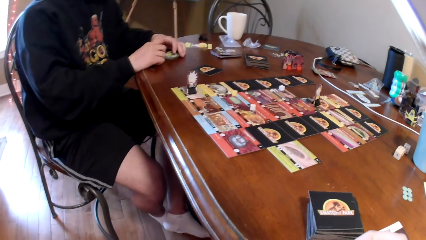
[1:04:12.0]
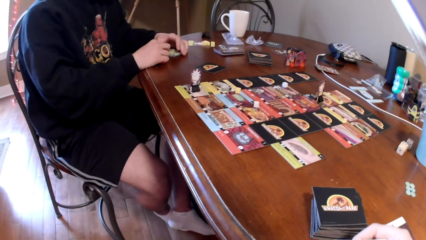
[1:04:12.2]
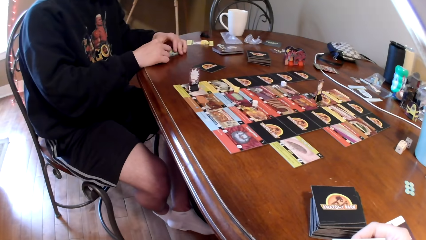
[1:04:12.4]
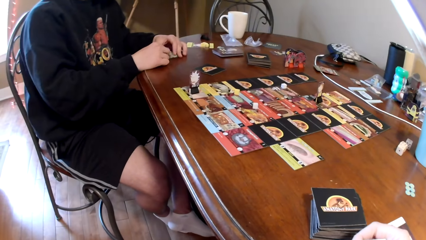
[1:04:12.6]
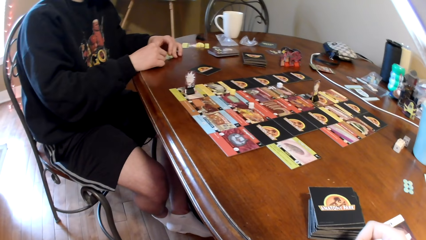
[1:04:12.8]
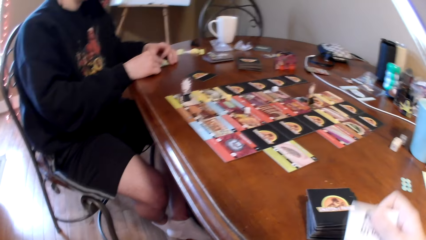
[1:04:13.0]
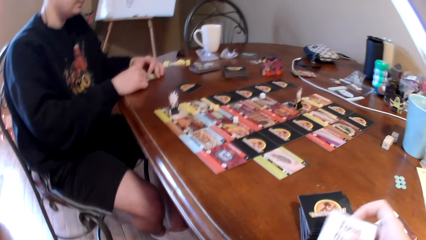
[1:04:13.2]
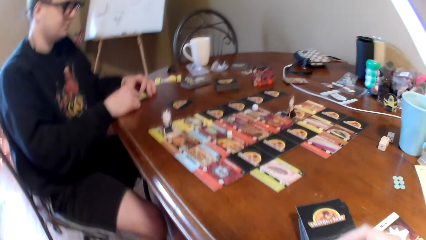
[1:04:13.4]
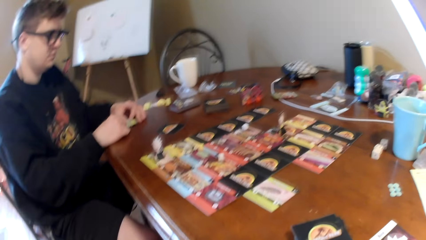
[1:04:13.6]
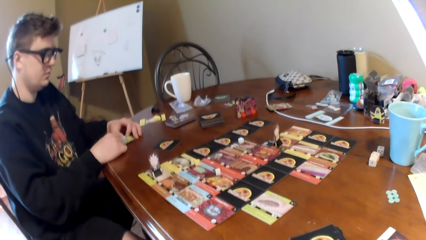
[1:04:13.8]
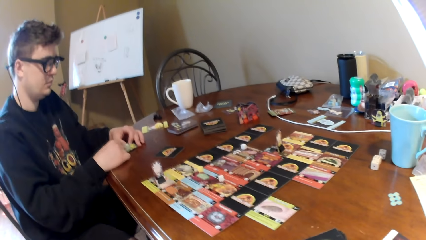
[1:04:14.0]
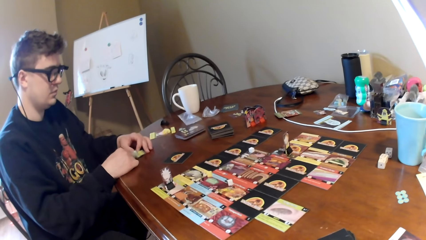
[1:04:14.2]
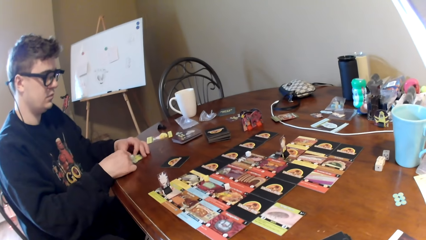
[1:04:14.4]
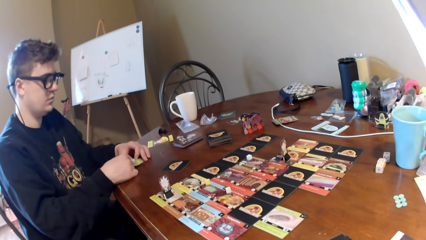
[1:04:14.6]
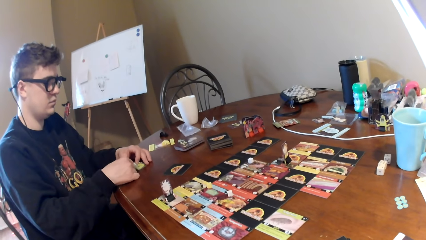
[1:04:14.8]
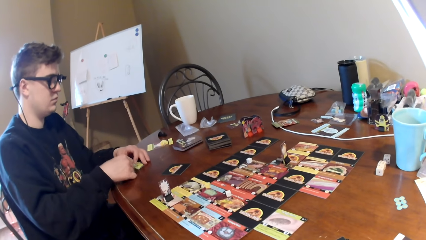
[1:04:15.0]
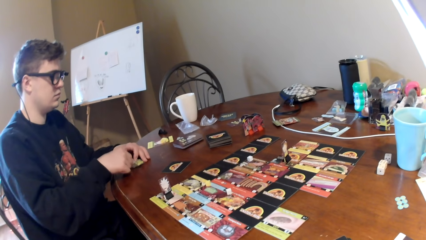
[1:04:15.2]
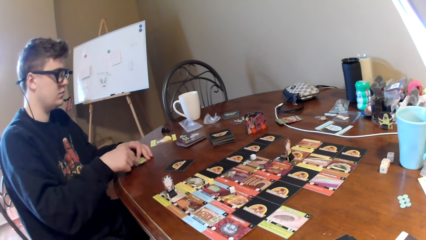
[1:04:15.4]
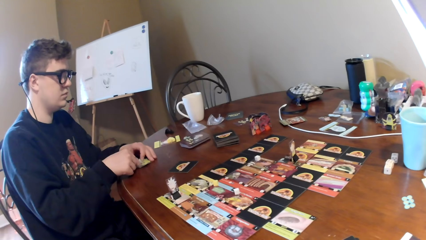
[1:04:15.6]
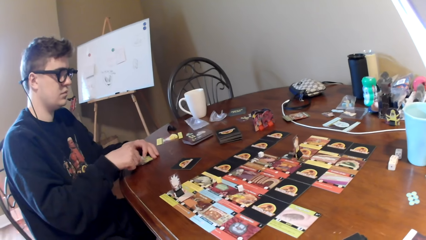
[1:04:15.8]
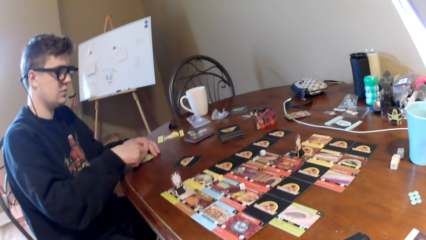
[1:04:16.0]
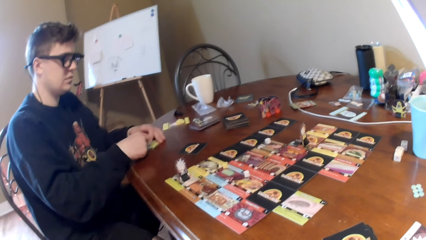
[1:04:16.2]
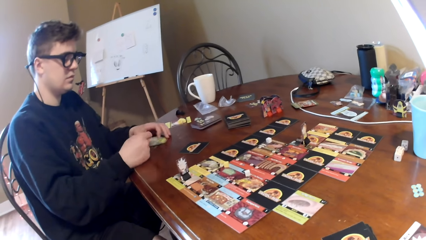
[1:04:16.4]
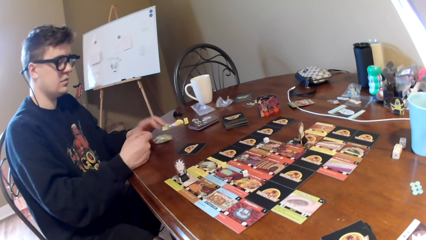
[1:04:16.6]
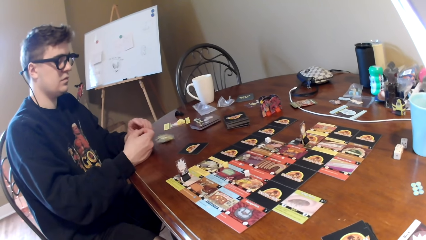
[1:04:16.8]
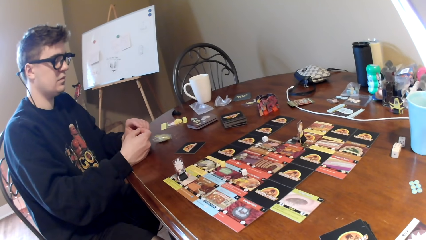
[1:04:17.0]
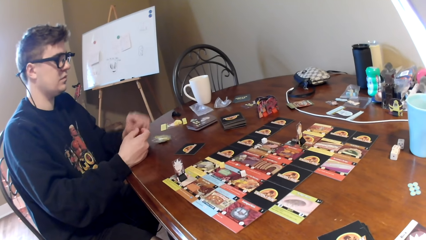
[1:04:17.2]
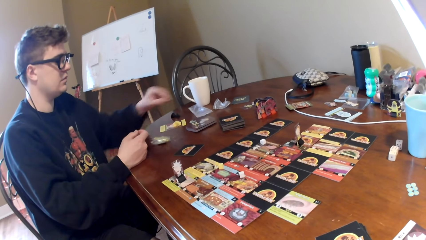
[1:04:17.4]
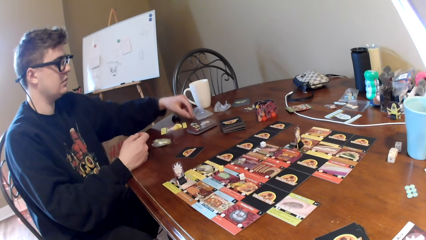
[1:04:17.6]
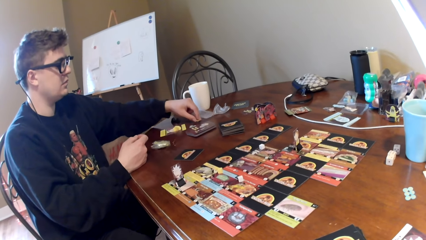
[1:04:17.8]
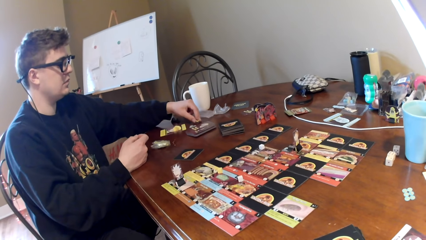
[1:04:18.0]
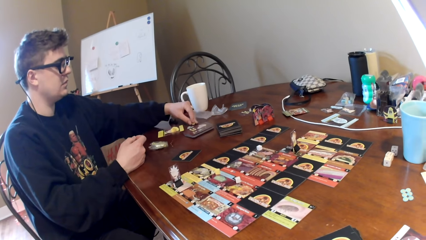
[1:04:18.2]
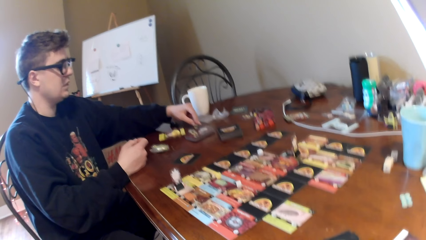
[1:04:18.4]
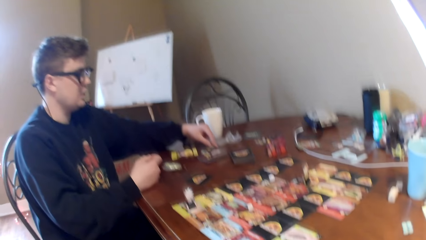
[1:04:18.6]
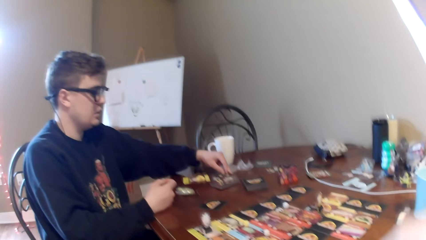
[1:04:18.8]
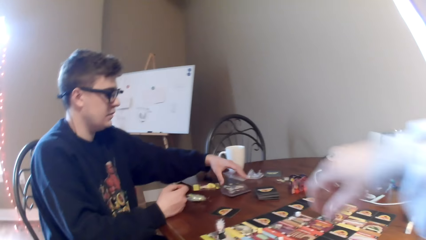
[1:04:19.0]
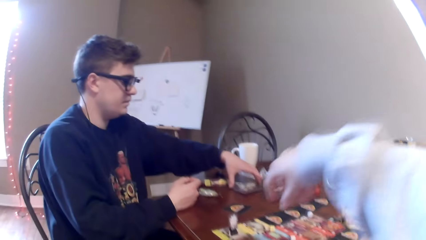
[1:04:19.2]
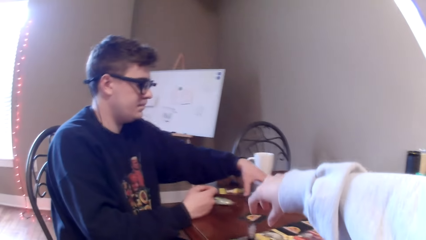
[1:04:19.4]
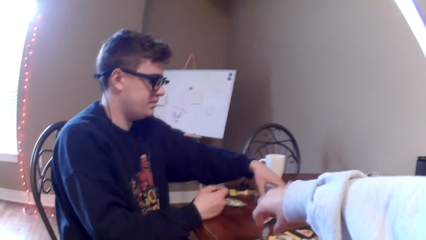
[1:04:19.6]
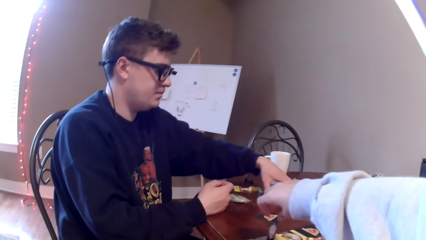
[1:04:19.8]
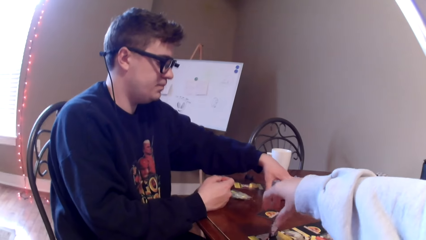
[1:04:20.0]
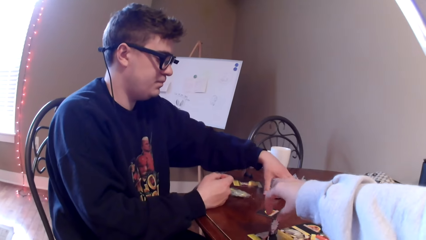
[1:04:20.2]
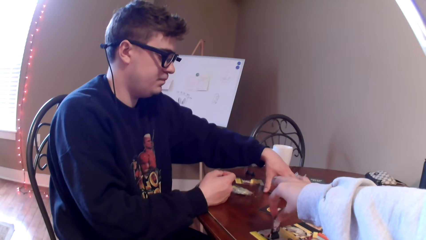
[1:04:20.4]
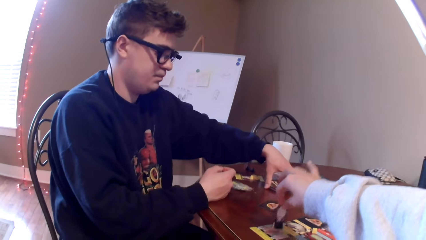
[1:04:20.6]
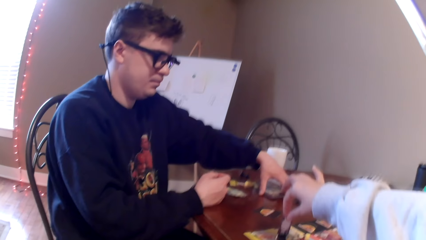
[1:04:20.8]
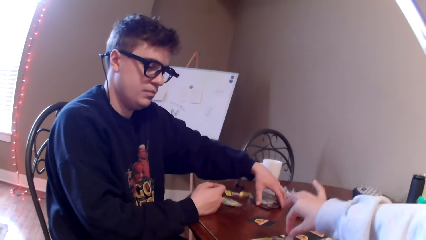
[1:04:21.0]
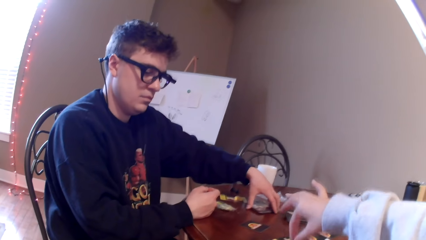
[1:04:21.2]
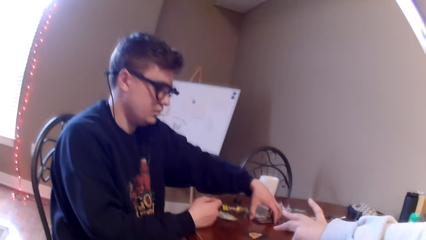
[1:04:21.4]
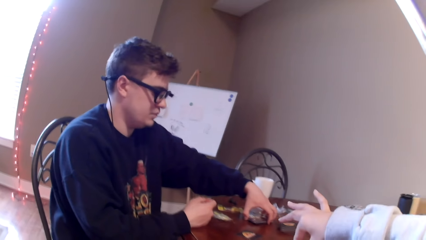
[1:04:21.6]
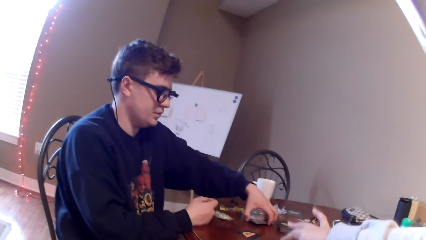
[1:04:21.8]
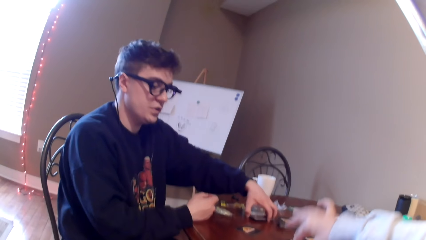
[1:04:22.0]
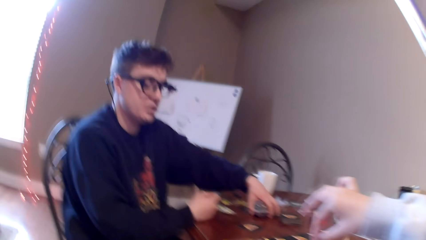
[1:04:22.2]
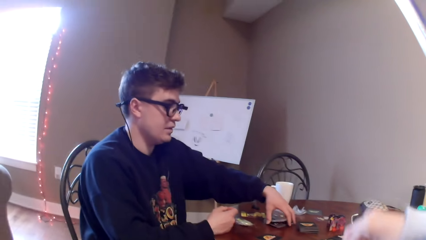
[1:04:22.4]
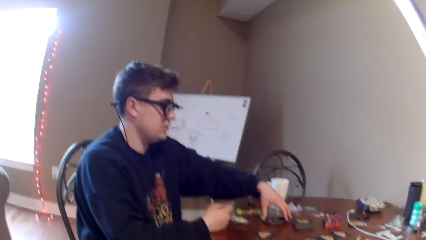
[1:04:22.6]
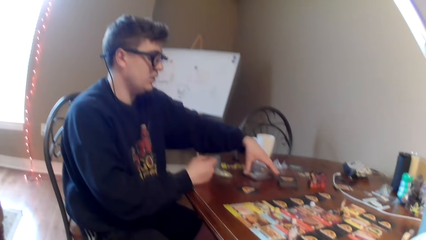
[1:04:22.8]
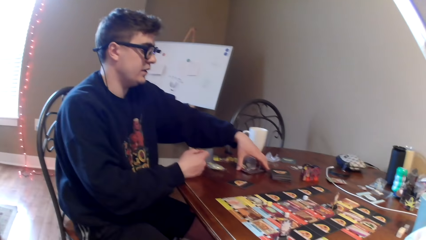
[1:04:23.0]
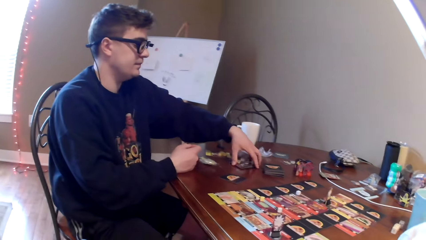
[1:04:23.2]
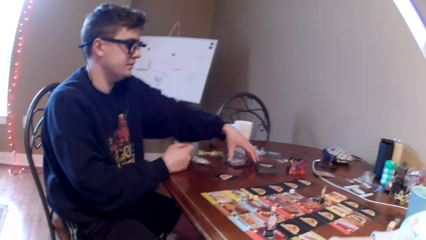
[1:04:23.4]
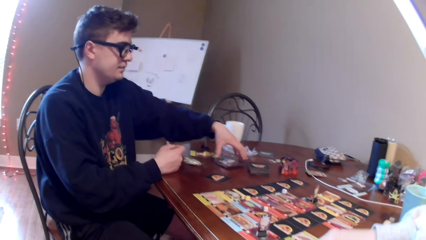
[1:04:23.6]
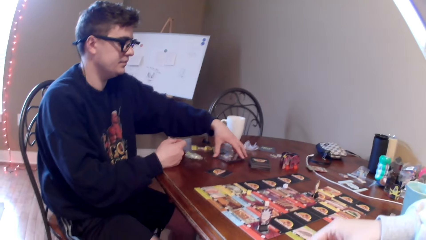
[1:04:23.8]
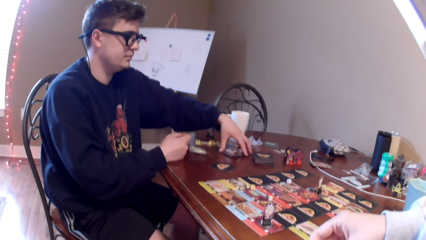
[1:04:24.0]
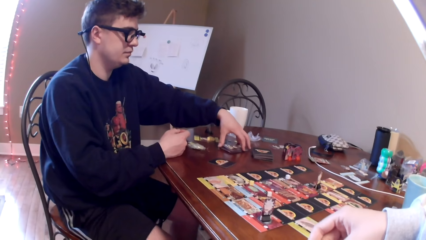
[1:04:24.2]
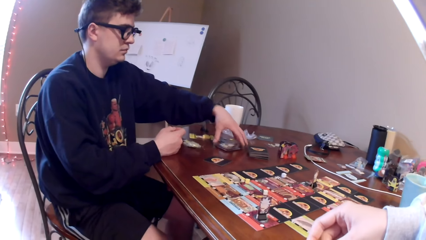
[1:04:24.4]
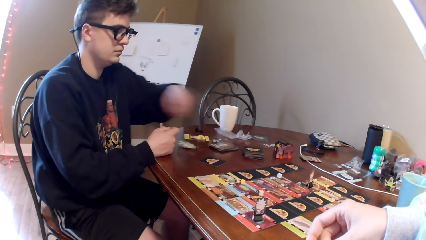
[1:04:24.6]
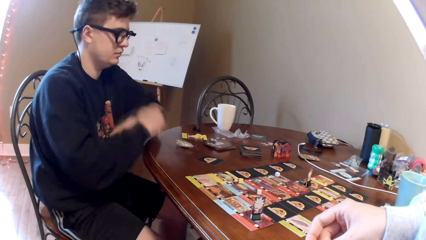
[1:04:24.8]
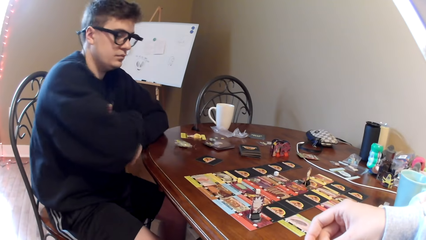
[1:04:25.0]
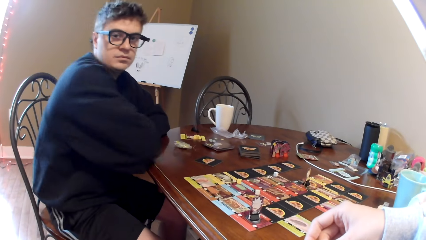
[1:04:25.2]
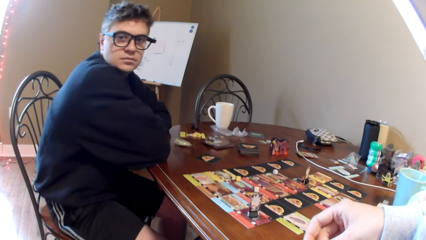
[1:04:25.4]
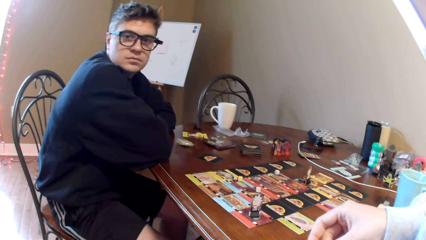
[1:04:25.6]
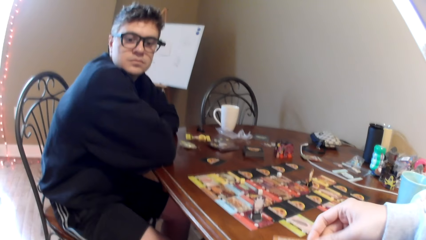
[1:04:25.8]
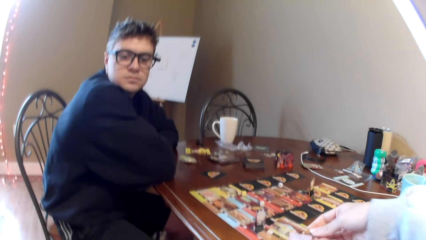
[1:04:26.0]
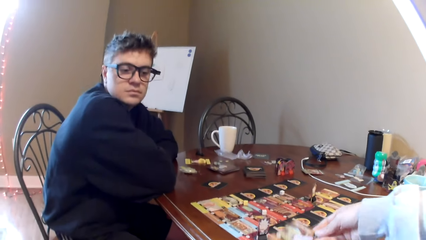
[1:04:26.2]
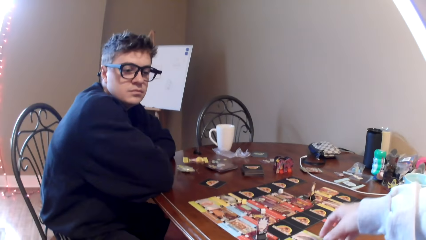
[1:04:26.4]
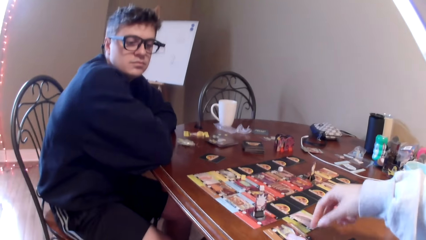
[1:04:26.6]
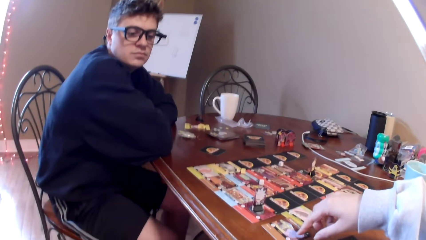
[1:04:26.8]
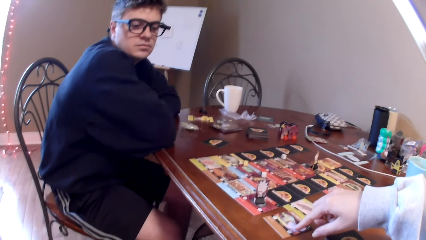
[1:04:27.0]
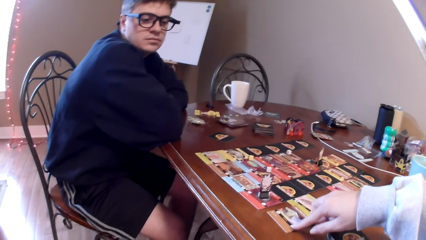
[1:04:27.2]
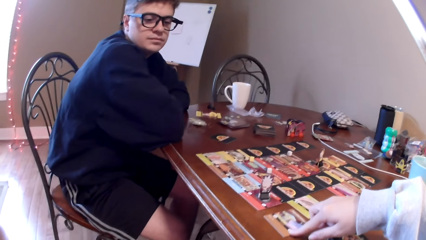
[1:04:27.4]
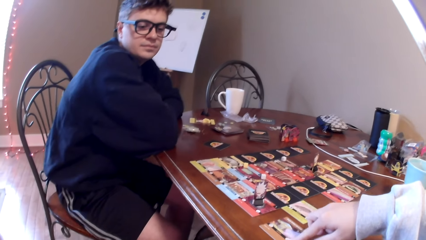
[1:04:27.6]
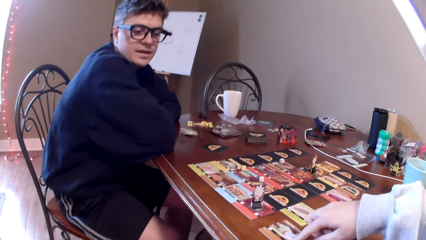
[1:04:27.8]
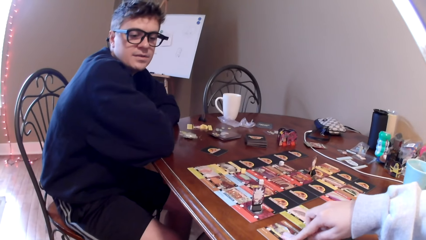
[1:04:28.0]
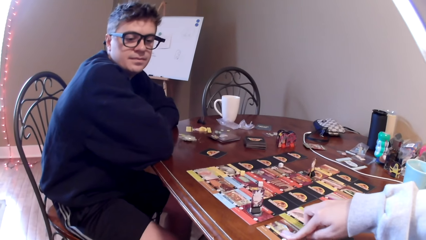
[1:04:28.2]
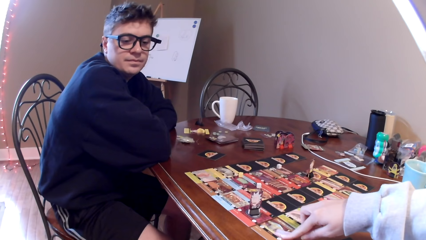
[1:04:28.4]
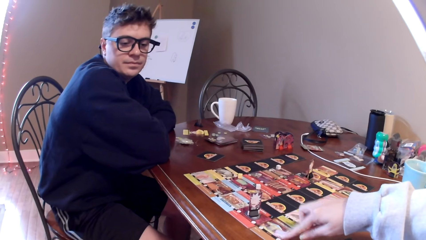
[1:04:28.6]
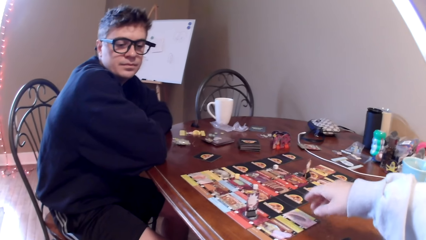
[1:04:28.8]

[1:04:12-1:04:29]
The camera wearer moves the cards on the hands. A man looks at the card in his hand. The man puts a dice aside on the table. The camera wearer talks to the man and moves a card on the table. They pick up the dice. The man touches the cards on the table, talks to the camera wearer, puts the cards on the table, and folds his hands. The camera wearer puts a card on the table. They move a card on the table.
